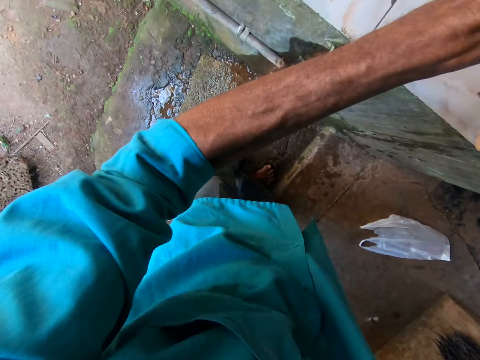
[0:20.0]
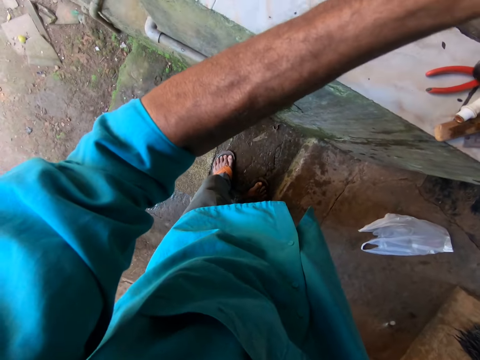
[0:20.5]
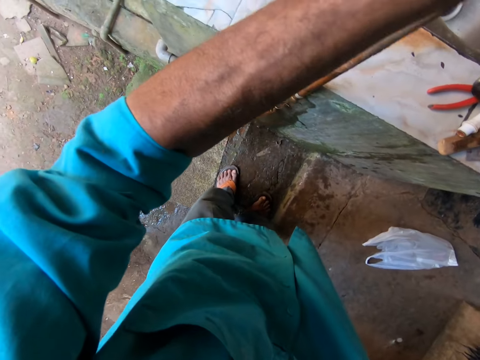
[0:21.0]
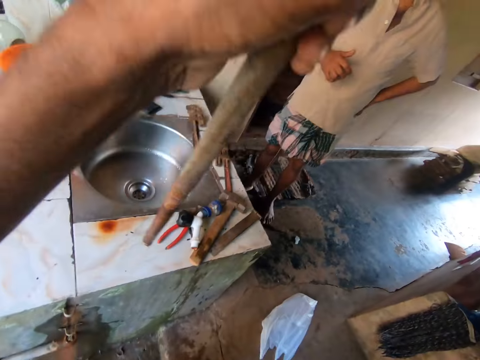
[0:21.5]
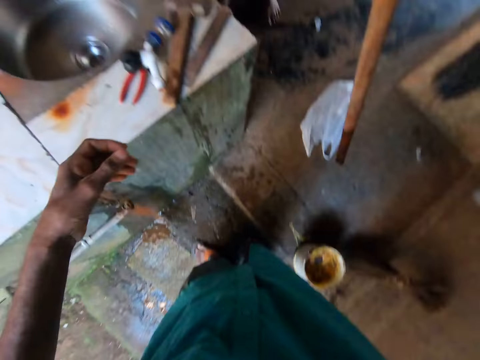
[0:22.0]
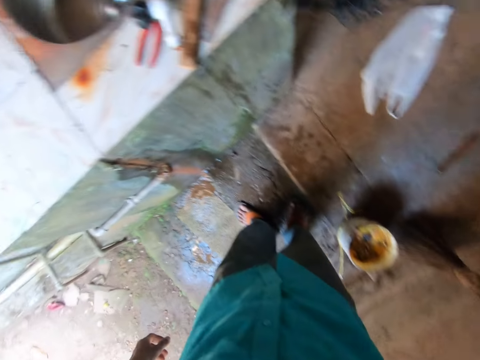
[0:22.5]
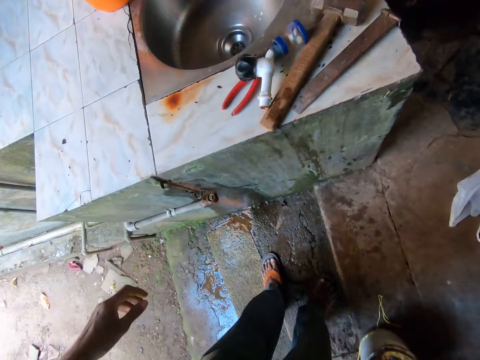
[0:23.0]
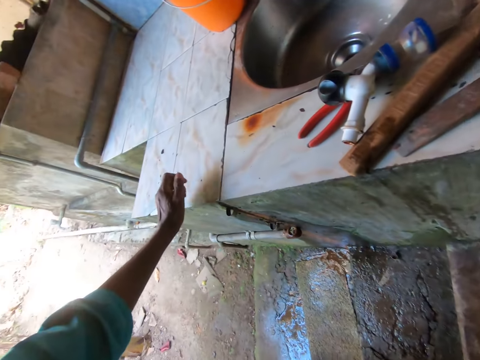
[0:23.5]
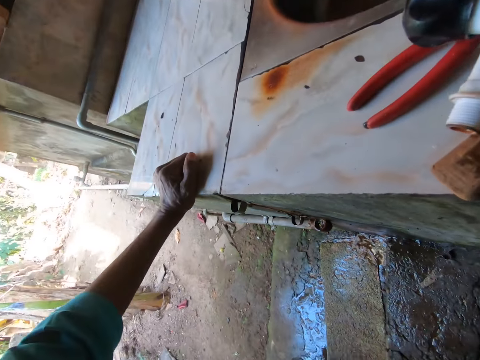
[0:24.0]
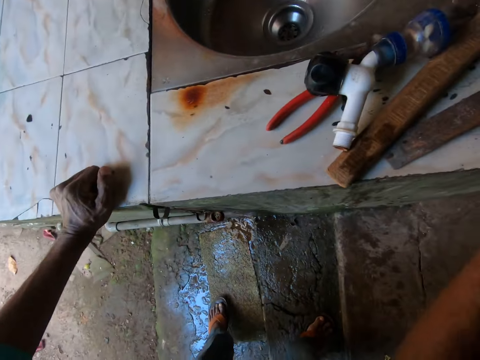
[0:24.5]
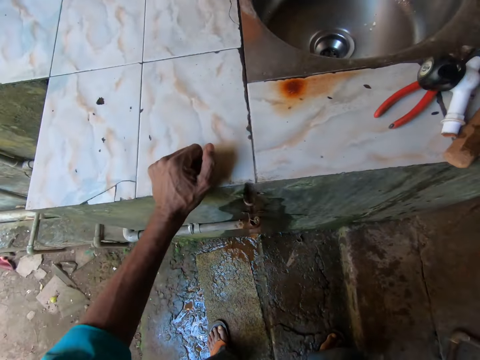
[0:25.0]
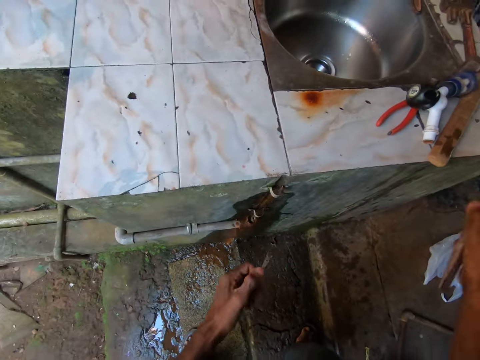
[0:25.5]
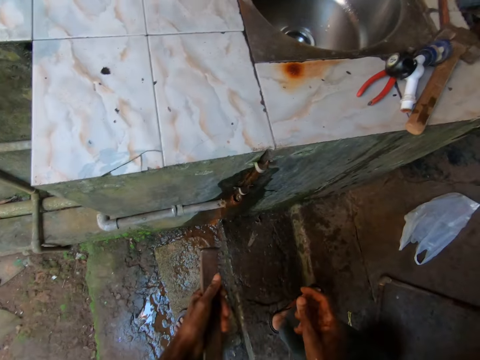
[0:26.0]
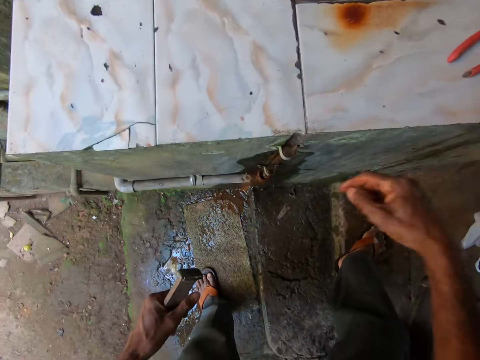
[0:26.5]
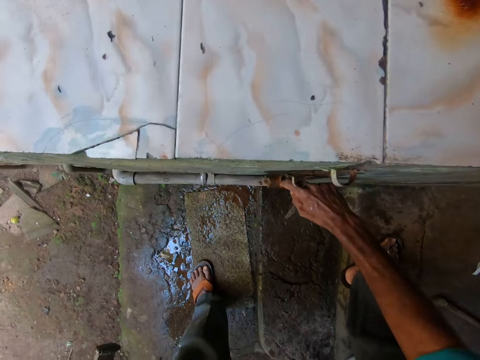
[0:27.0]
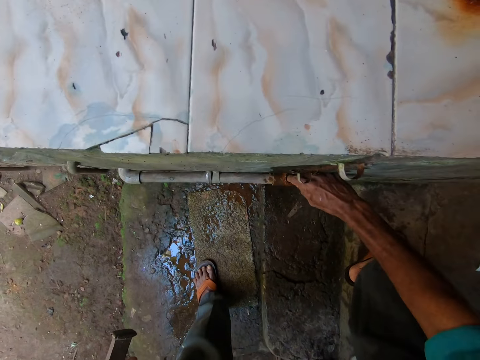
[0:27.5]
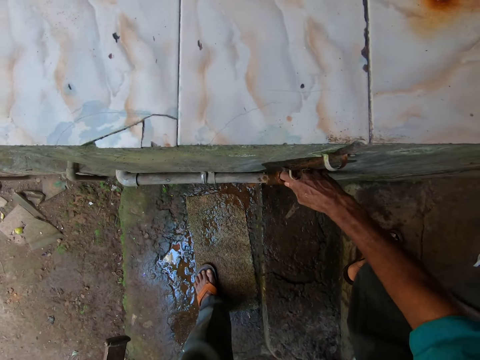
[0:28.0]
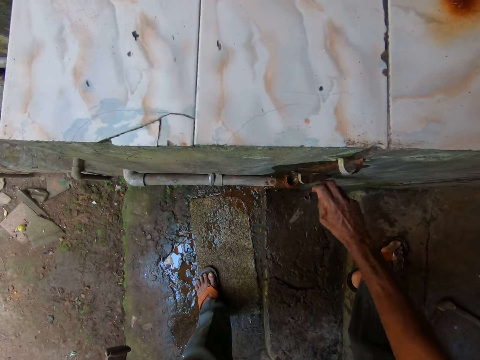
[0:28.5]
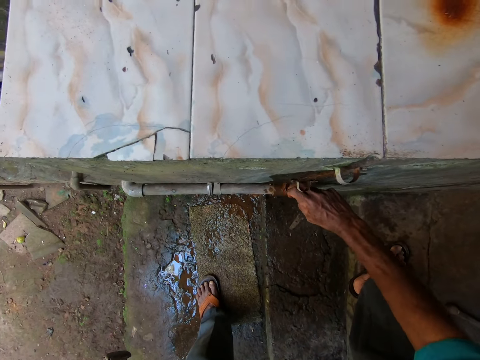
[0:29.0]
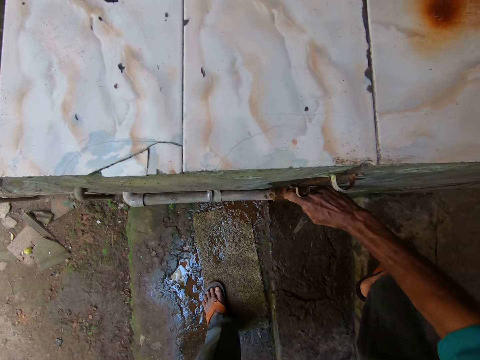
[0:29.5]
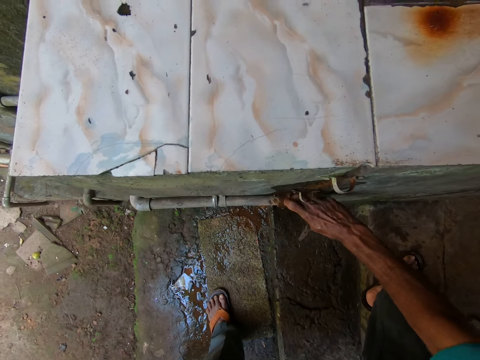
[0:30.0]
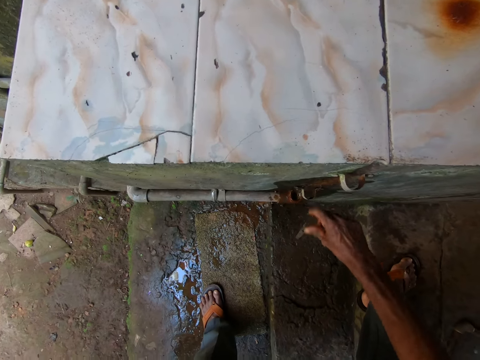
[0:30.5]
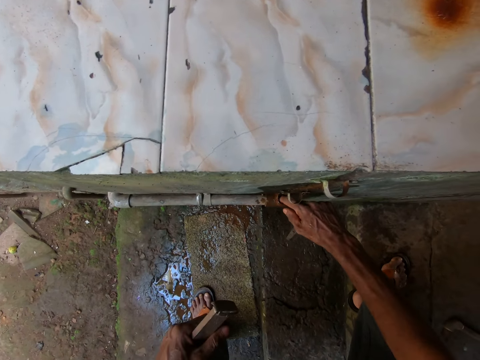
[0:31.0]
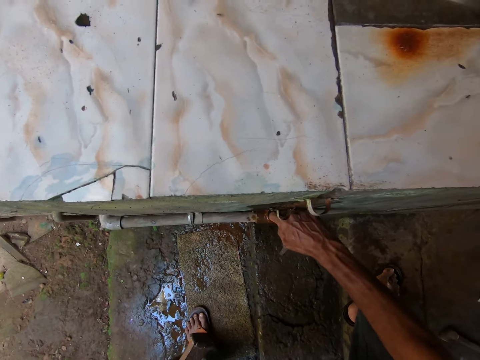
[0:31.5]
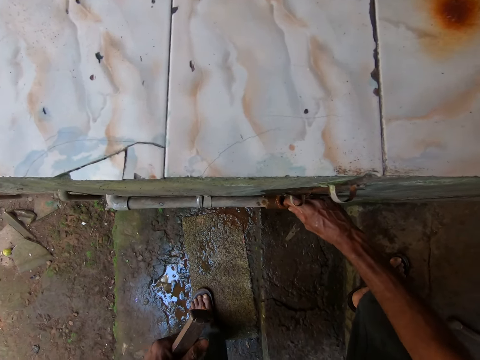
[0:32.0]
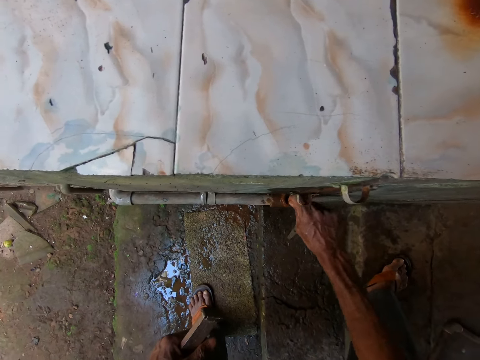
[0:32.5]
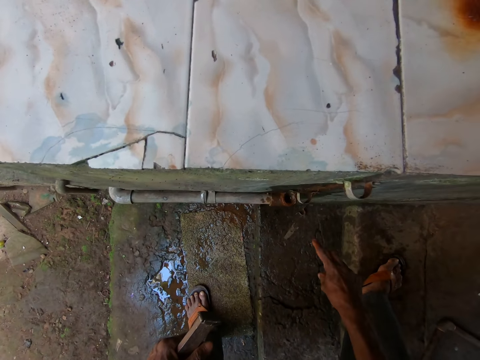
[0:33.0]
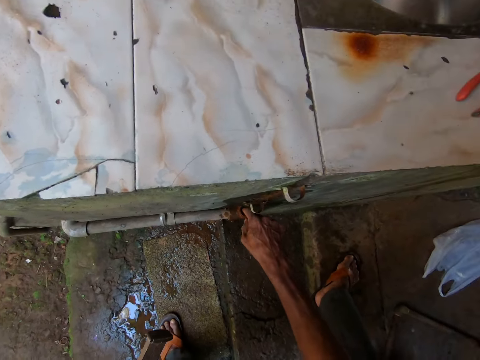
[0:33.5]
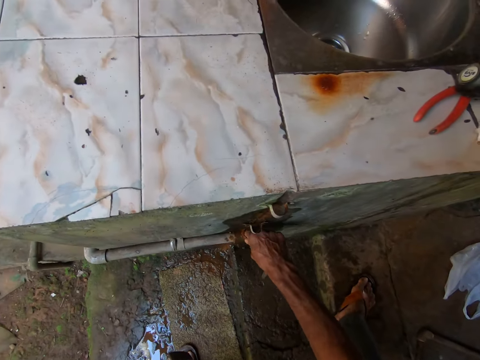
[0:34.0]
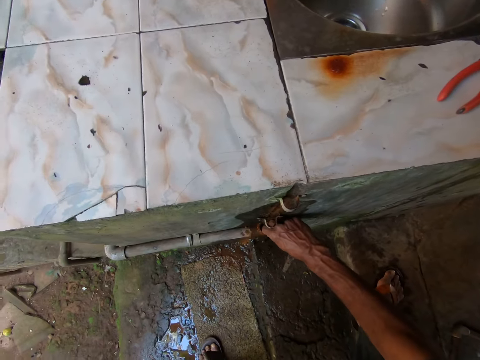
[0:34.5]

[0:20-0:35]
The camera wearer lifts the pipe with both hands. He removes a metal rod from the sink. He places his left hand on the sink. He holds a chisel with his right hand. He passes the chisel from his right hand to his left hand. He touches the metal rod on the sink. He cleans the mouth of the pipe with his right hand.

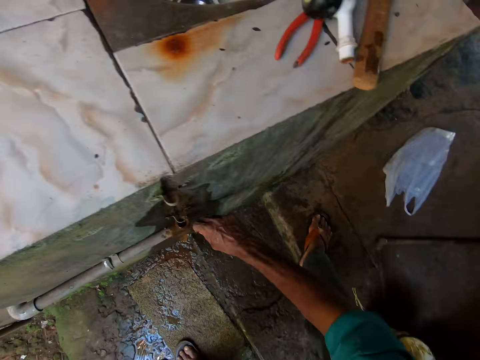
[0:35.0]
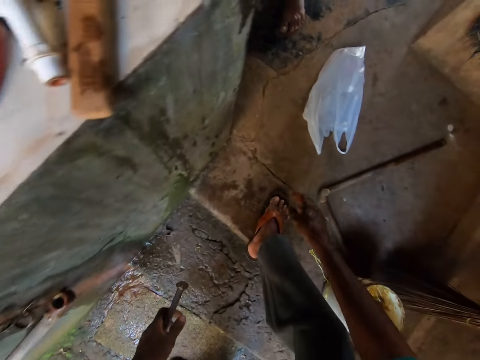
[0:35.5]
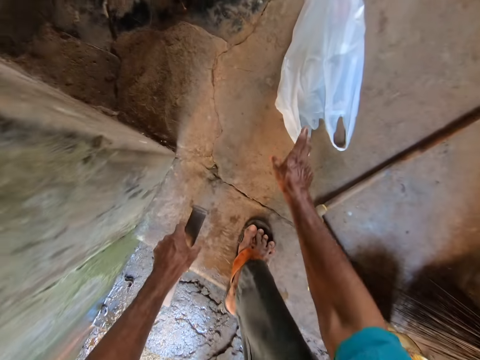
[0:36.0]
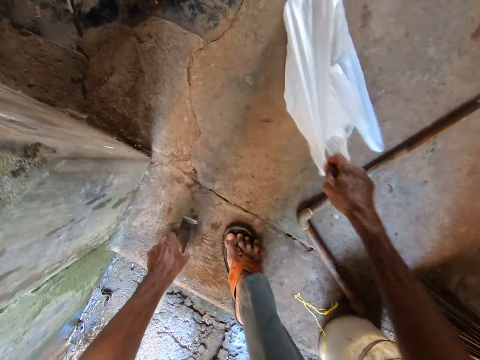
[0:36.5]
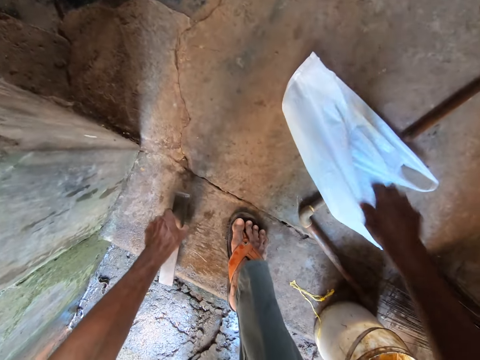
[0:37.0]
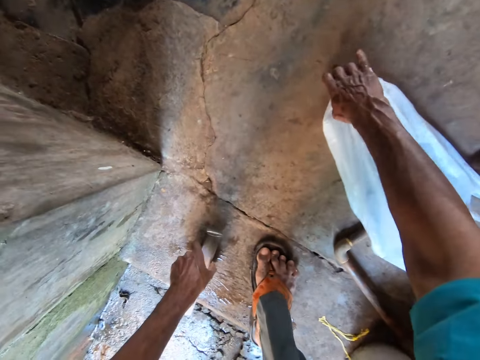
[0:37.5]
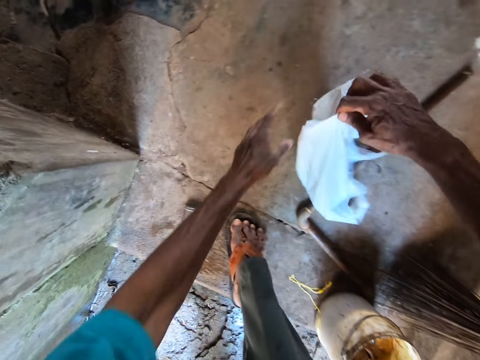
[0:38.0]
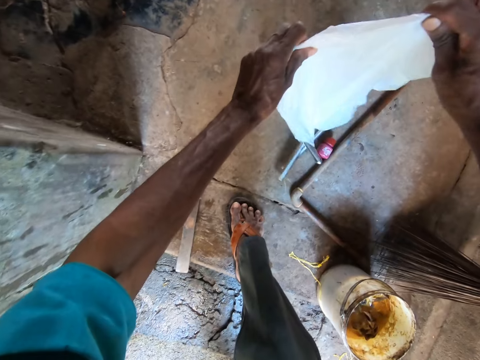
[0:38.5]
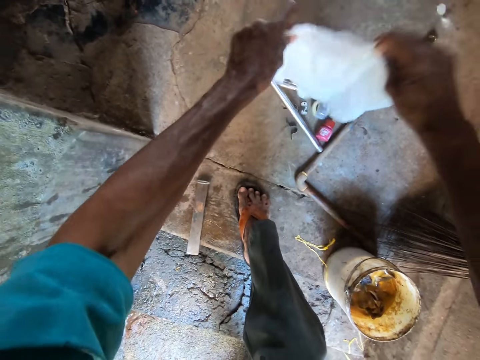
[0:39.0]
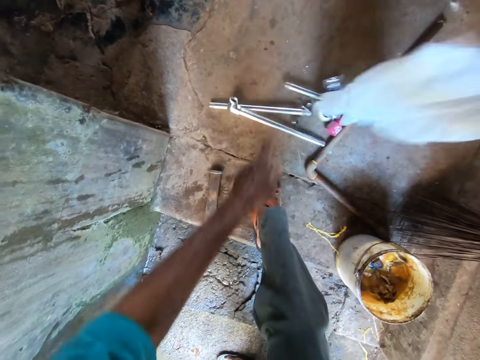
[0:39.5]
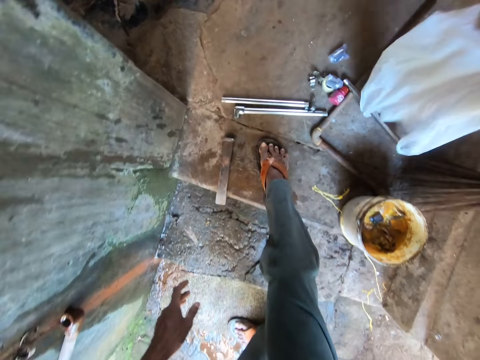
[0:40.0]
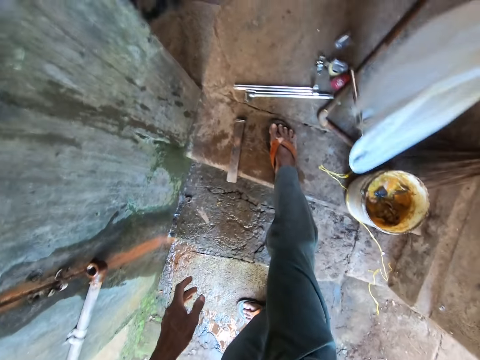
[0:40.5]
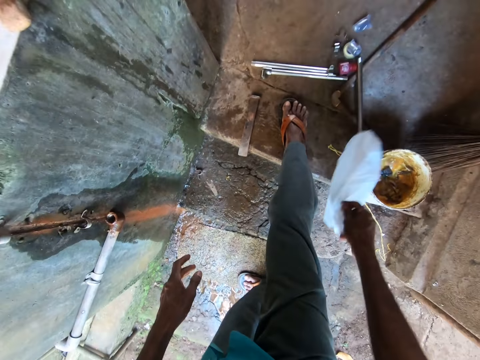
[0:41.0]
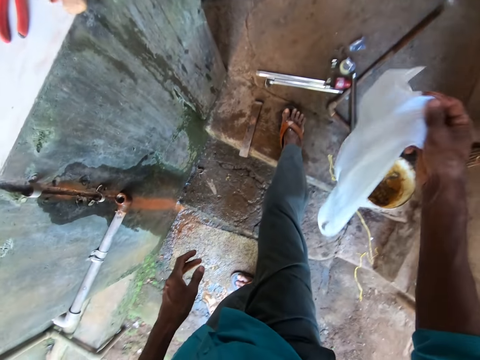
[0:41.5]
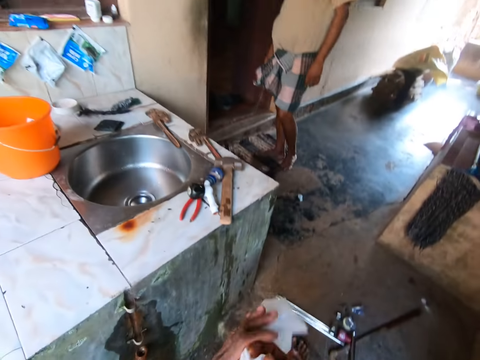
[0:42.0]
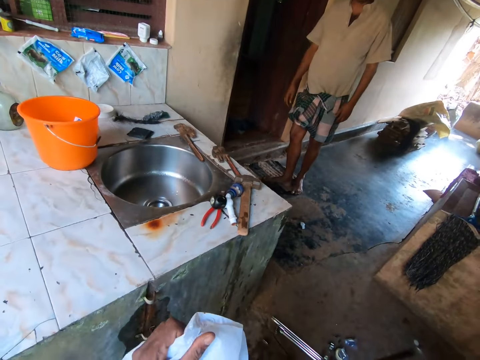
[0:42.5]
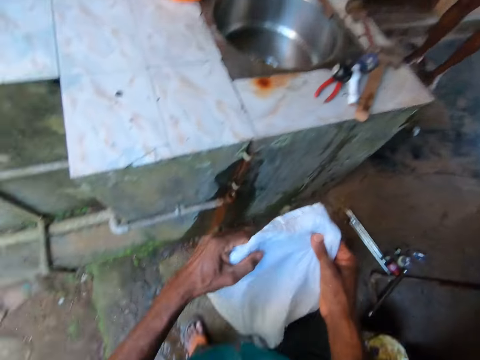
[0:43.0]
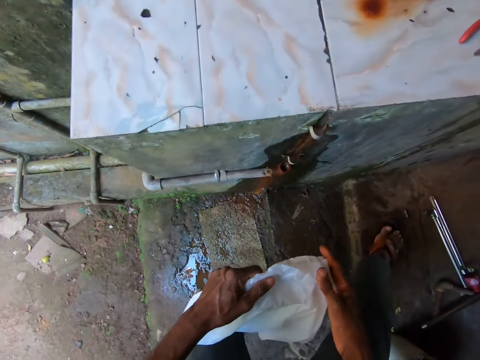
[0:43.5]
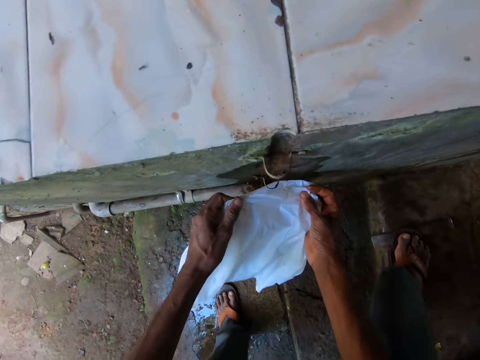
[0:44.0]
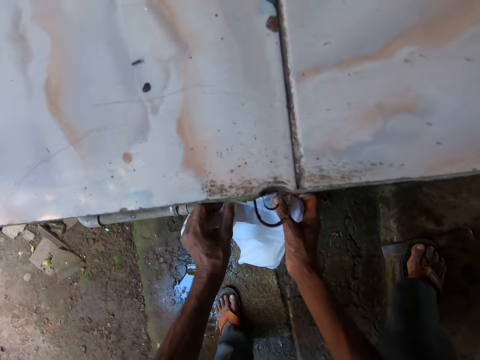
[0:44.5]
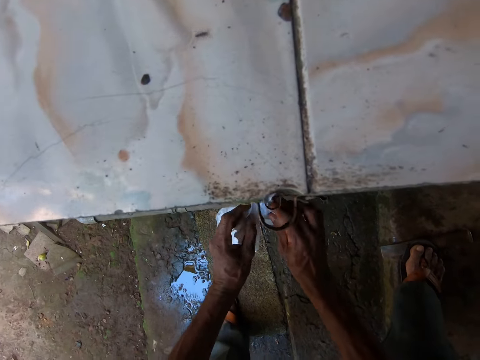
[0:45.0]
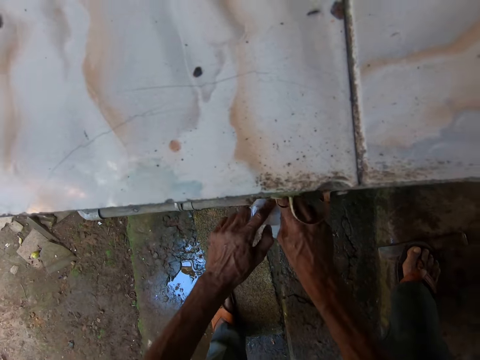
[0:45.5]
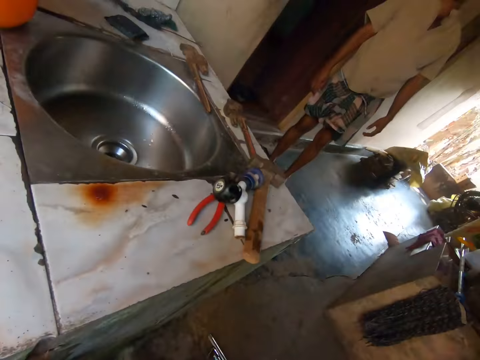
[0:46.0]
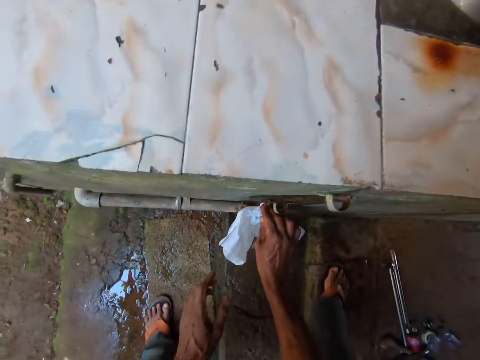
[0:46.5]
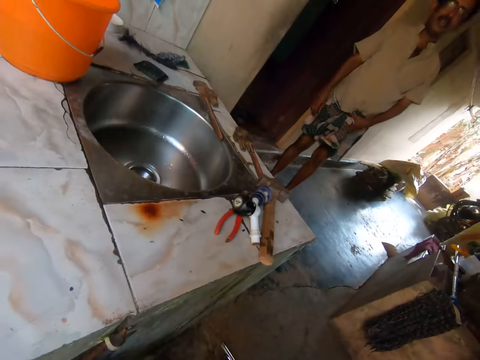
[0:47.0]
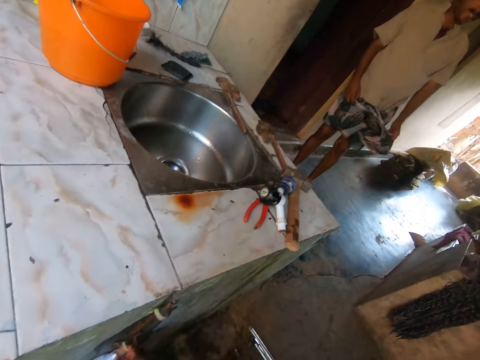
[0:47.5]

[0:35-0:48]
The camera wearer pulls a nylon of tools with his right hand. He empties the nylon of tools to the floor with both hands. He covers the mouth of the pipe with the nylon in both hands.
